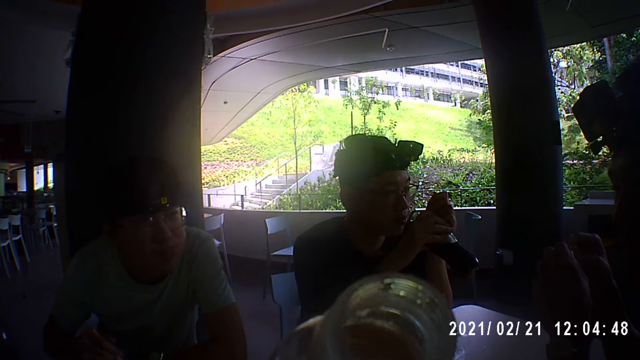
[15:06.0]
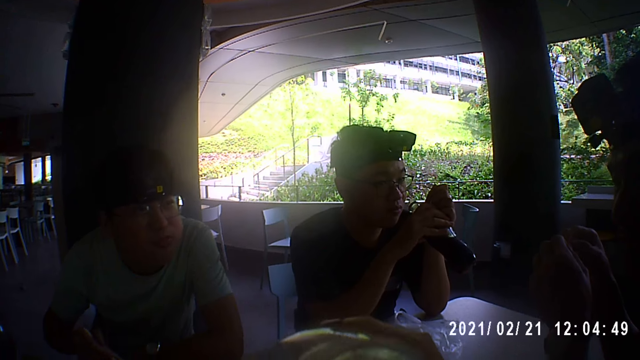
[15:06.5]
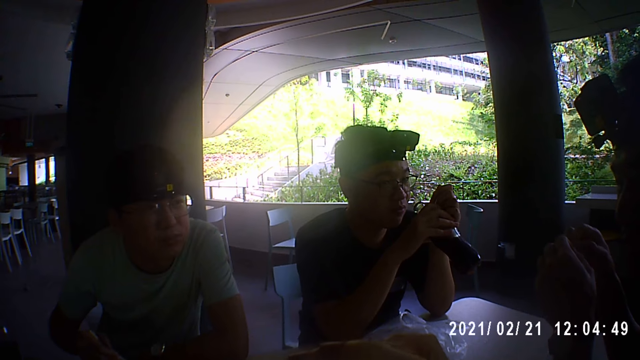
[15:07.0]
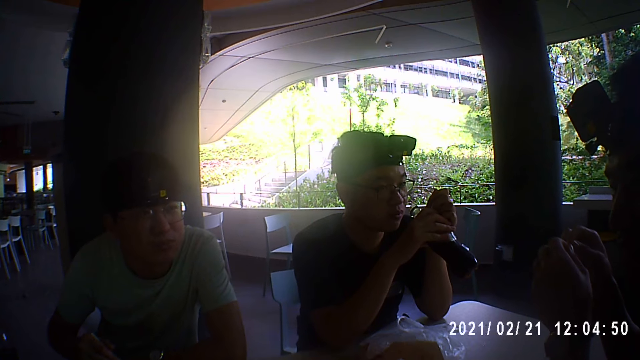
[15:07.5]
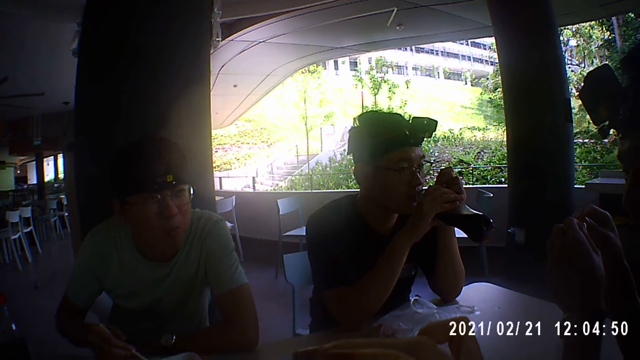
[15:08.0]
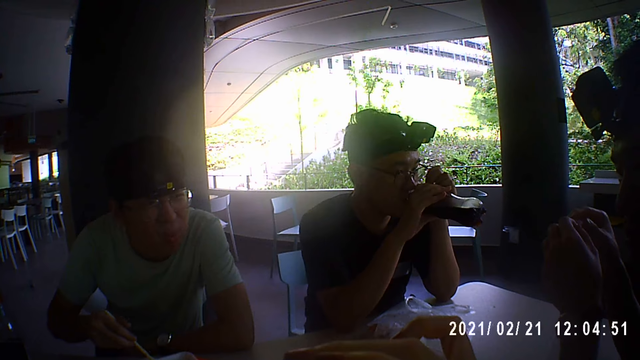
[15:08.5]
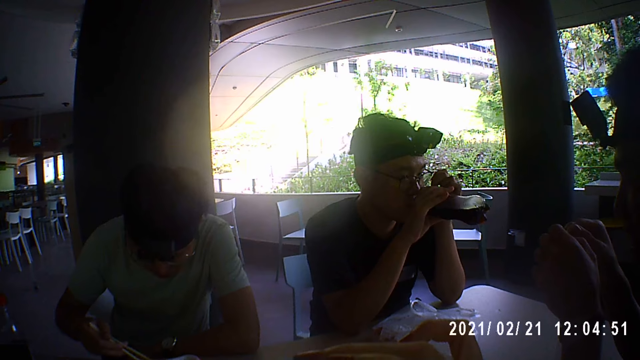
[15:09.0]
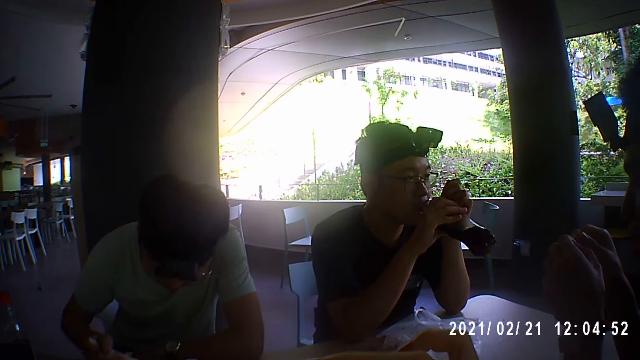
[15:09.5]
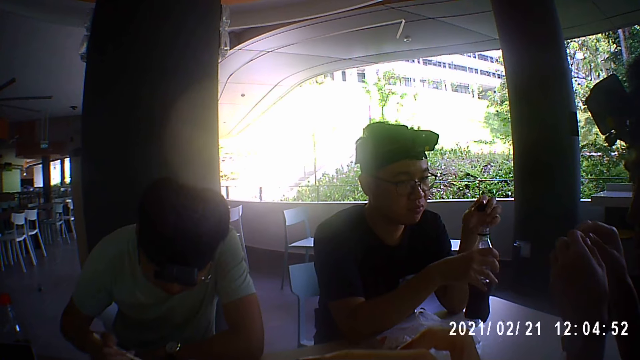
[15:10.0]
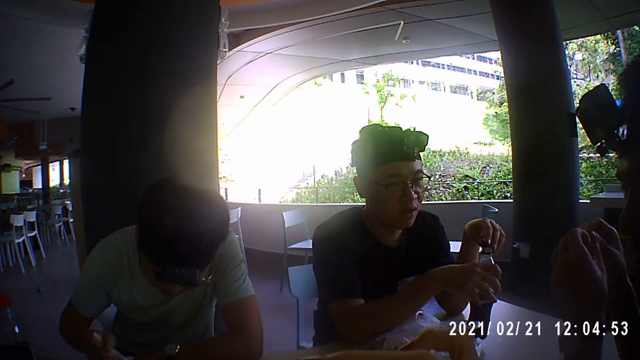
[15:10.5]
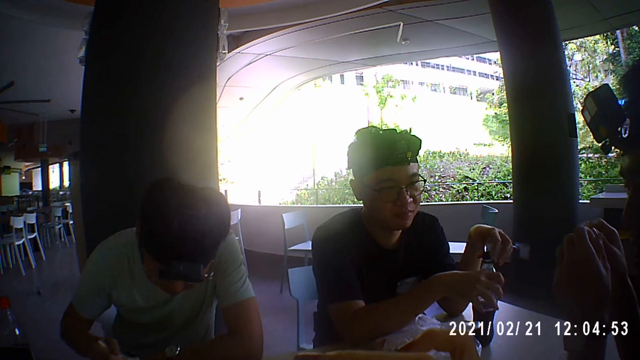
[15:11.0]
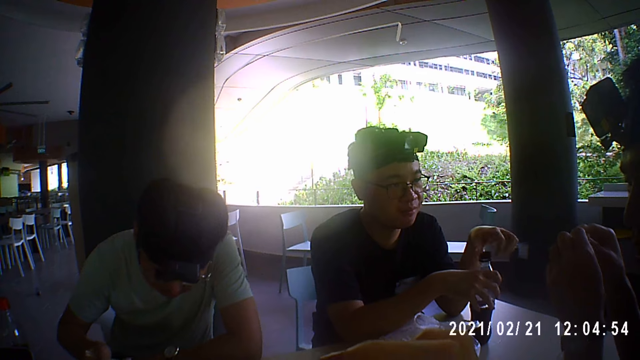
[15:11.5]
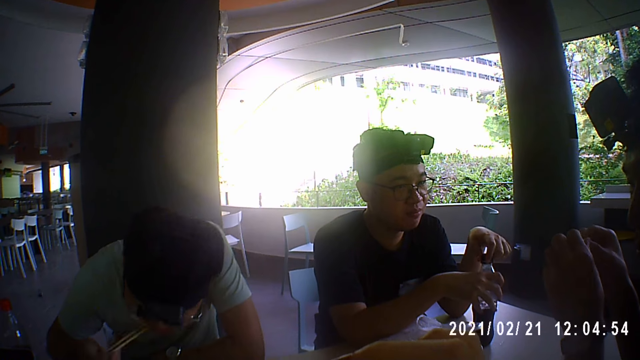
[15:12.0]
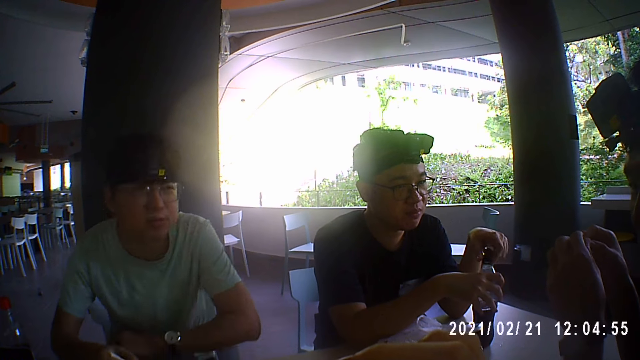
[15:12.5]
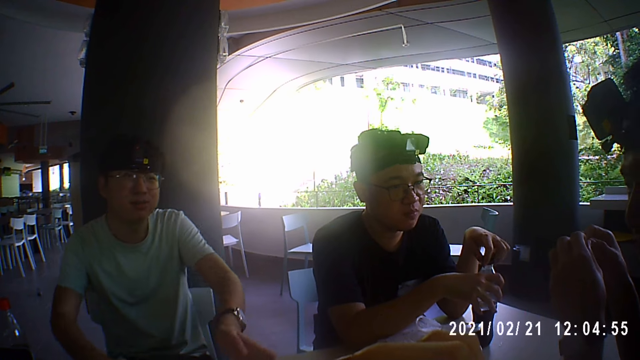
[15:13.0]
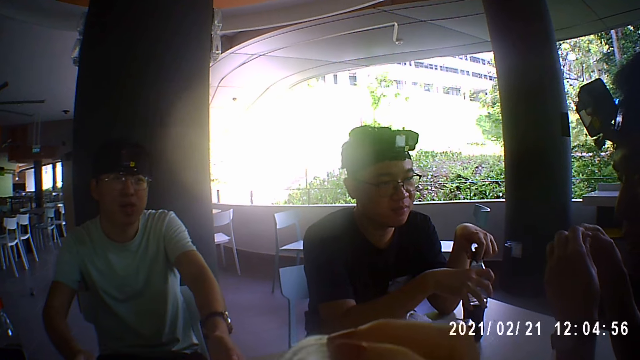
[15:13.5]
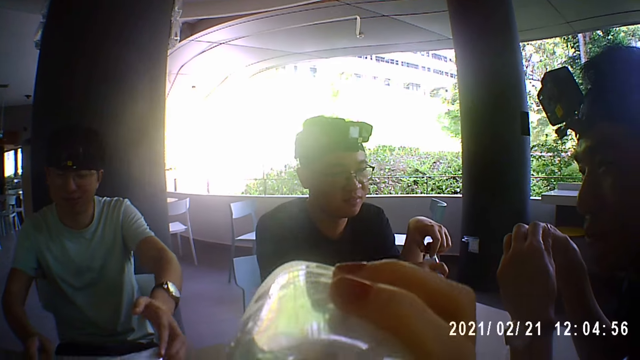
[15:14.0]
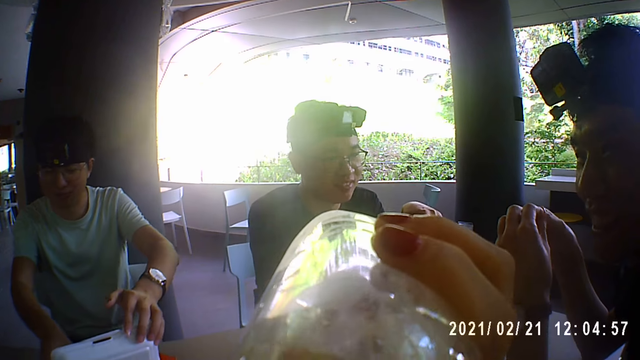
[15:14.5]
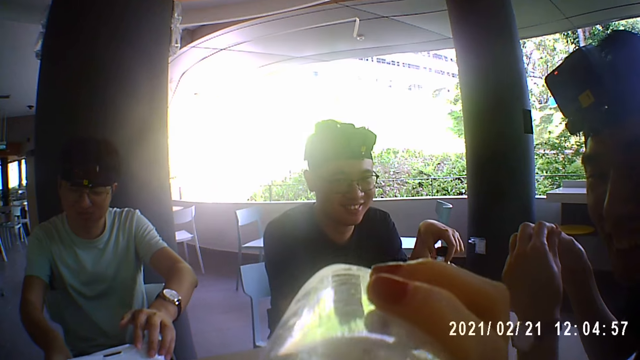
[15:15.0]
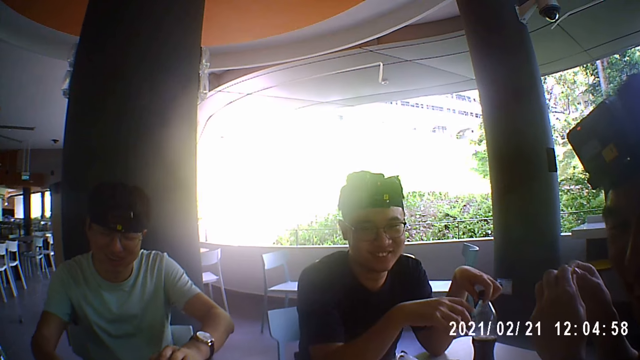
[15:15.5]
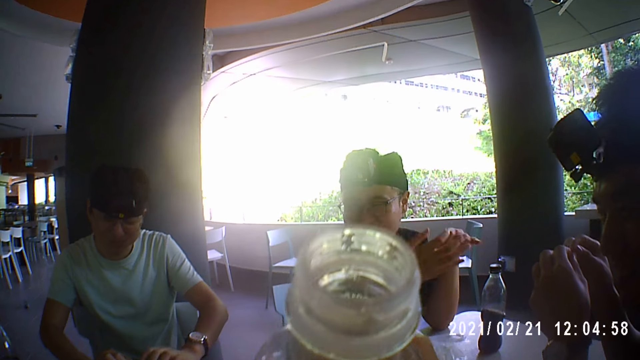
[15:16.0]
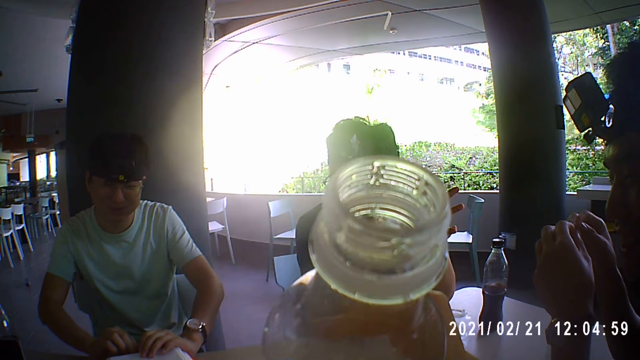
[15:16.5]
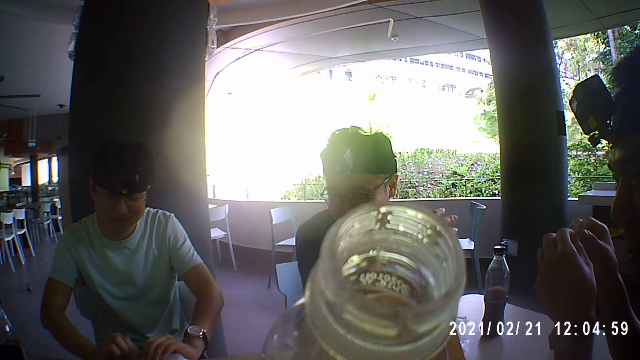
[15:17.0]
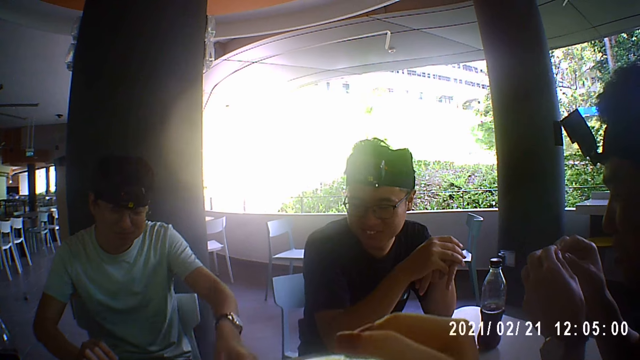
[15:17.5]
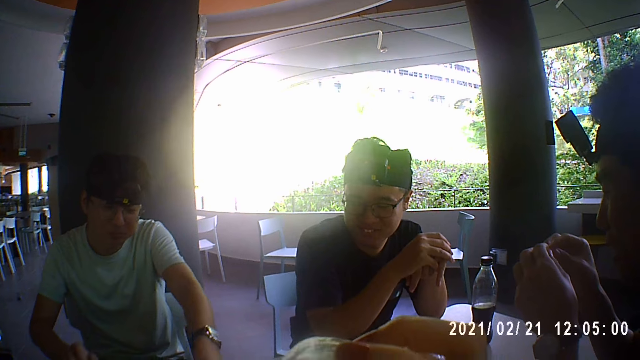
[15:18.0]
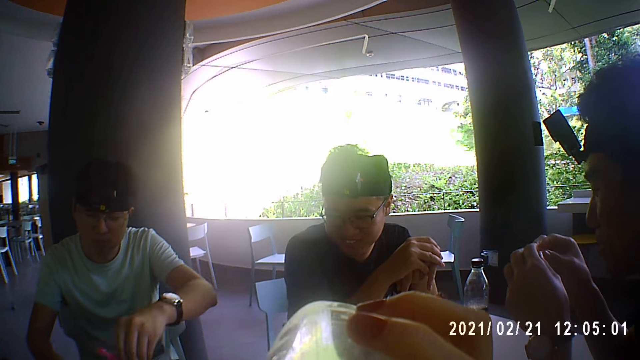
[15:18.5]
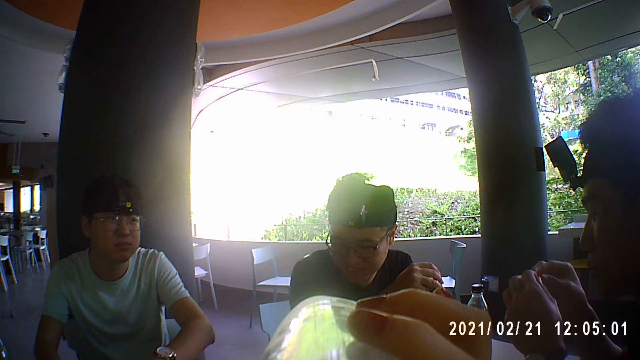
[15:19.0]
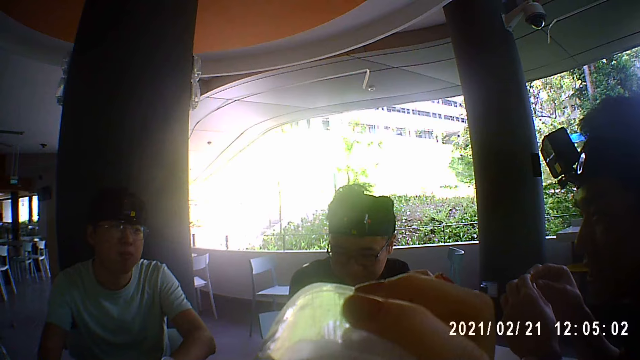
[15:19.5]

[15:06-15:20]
A person talks to two other persons and the camera wearer. A man drinks cola from the bottle in his right hand. The man drops the bottle of cola on the table with his right hand. The man closes the bottle of cola with the lid in his left hand on the table. Another man puts rice in his mouth with the chopsticks in his right hand. The other man drops the chopsticks in the plate with his right hand. The other man closes the lid of the plate with his left hand. The camera wearer drinks water from the bottle in her right hand. The person talks to the camera wearer. The other man closes the plate with both hands. The person talks to the two other persons and the camera wearer. The camera wearer drinks water from the bottle in her right hand. The other man picks a chopstick wrap from the table with his left hand. The other man drops the chopstick wrap on the plate with his left hand.

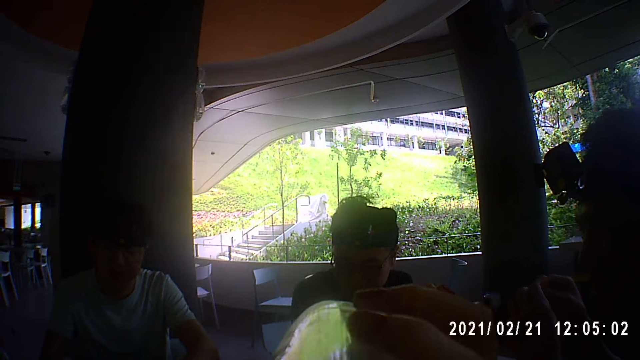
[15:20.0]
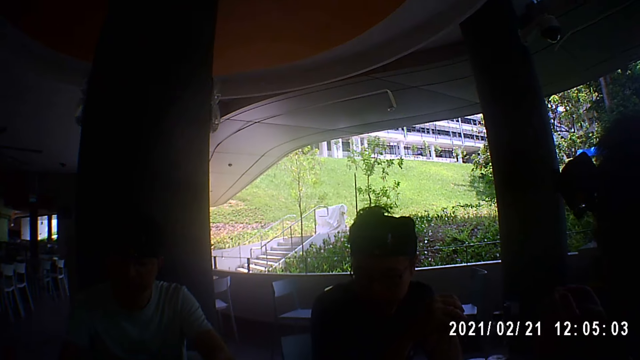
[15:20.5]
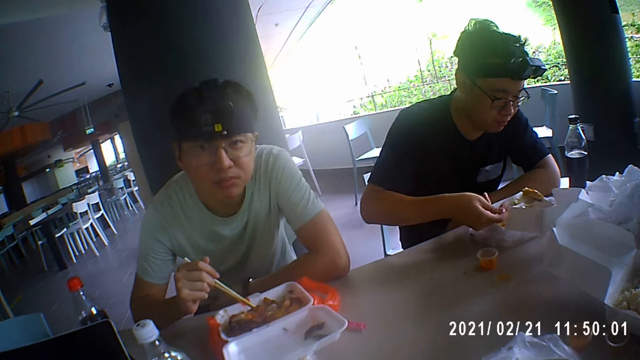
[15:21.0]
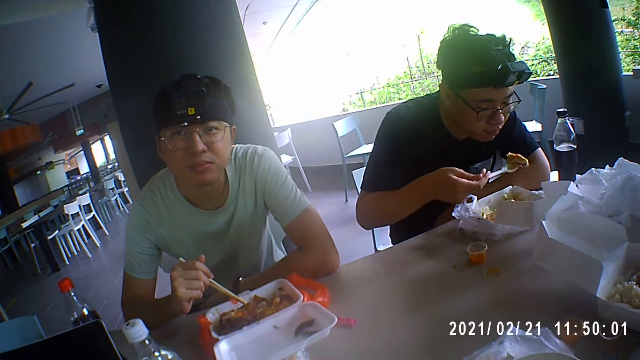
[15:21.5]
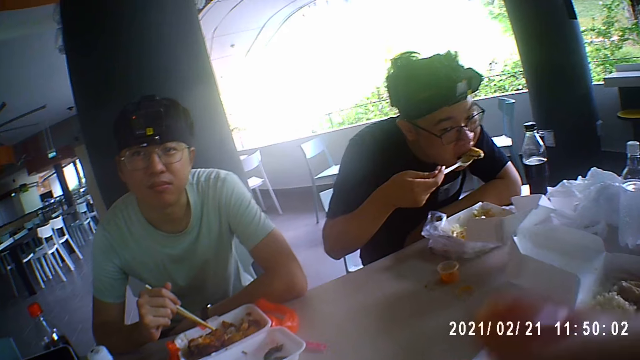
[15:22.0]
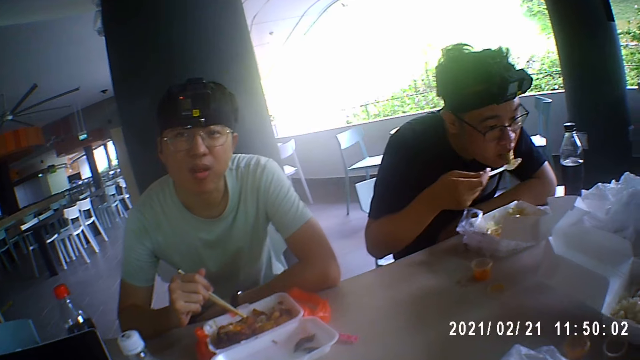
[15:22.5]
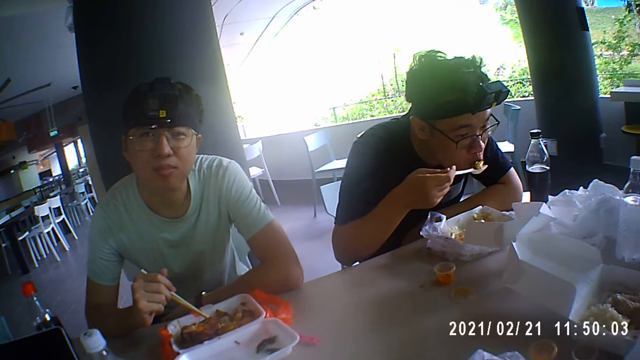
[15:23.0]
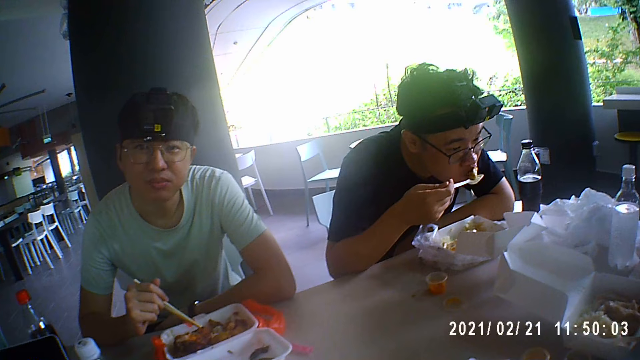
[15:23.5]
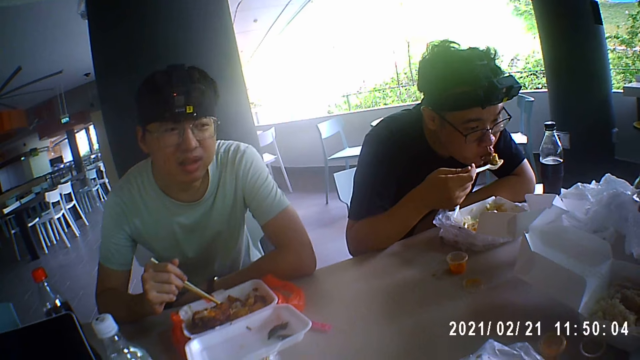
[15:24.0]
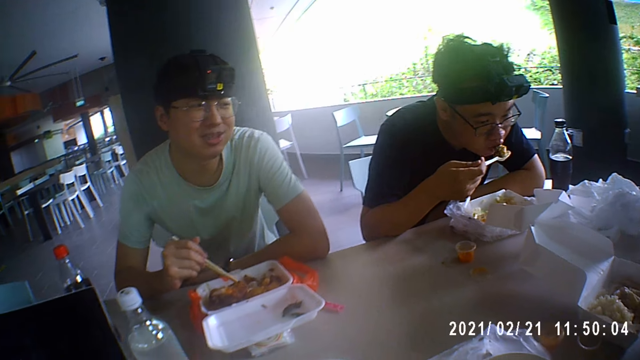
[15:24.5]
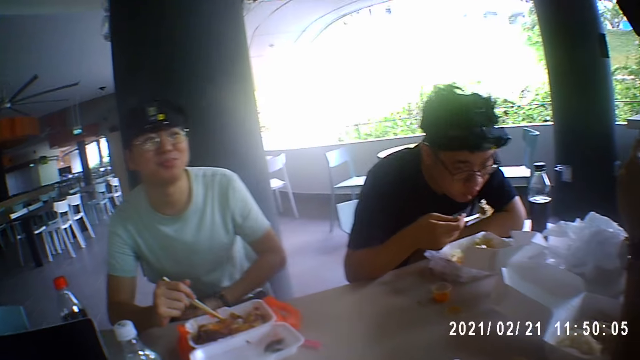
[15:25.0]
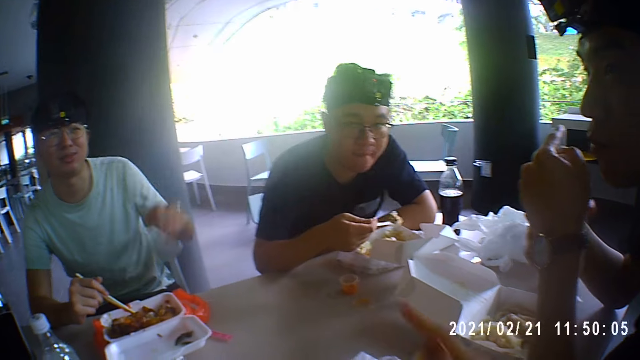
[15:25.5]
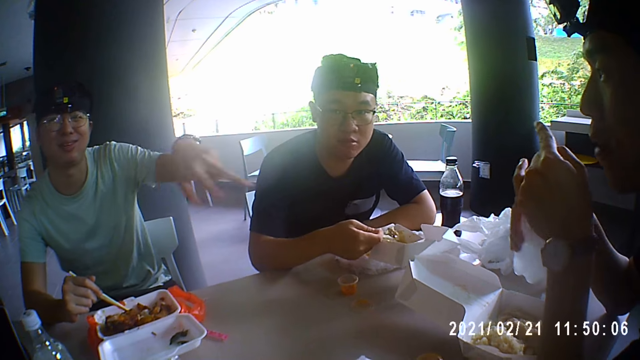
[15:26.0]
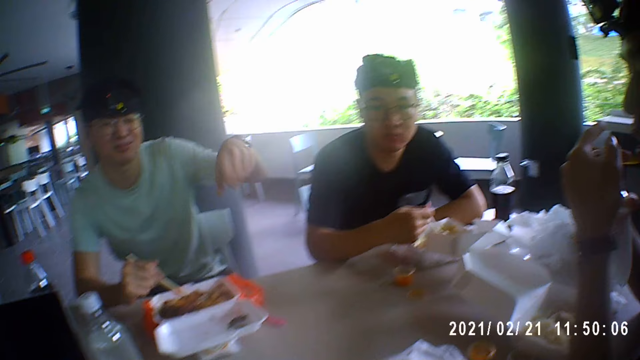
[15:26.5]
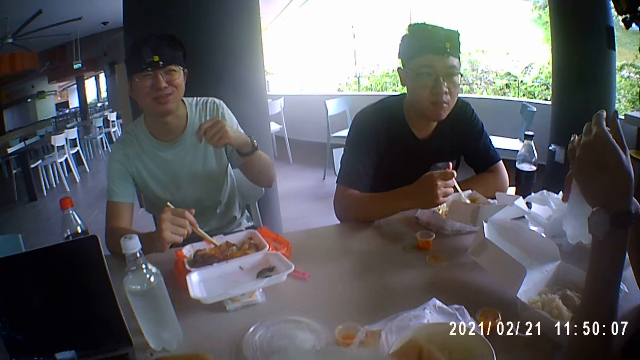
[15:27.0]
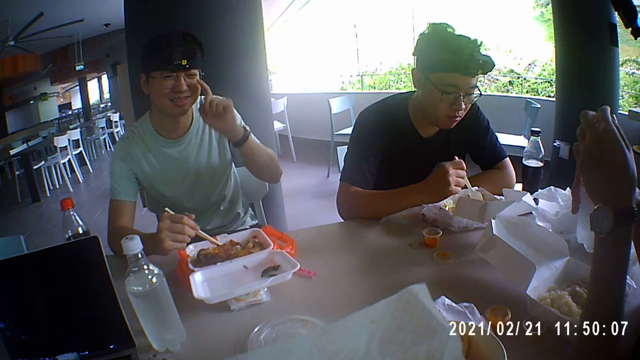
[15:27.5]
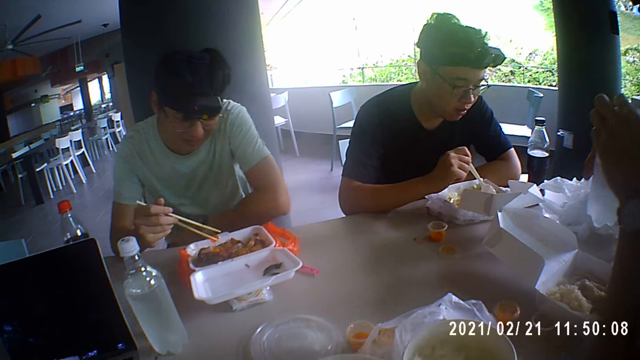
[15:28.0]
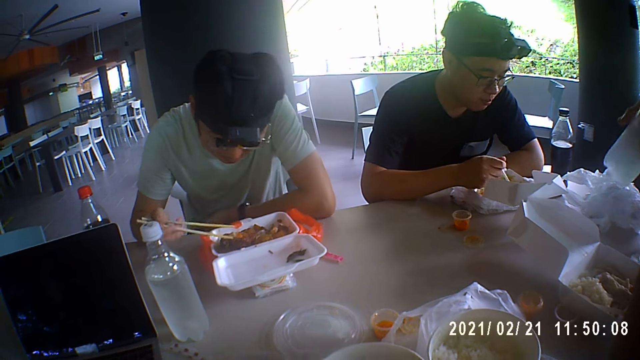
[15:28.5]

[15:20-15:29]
A man puts meat in his mouth with the spoon in his right hand. The man drops the meat on the spoon in his right hand with his mouth. The camera wearer talks to a person. Another person eats the food on the table. The first person eats the food on the table. Another man picks a bottle of water from the table with his right hand. The other man opens the lid of the bottle with his left hand. The first man drops the meat in the plate with the spoon in his right hand. The first man scoops the meat from the plate with the spoon in his right hand. A third man moves meat in the plate with the chopsticks in his right hand.
